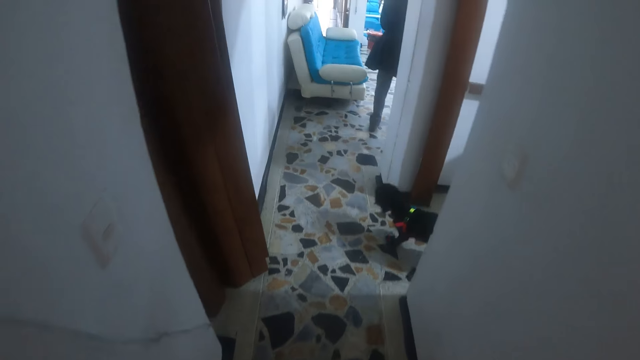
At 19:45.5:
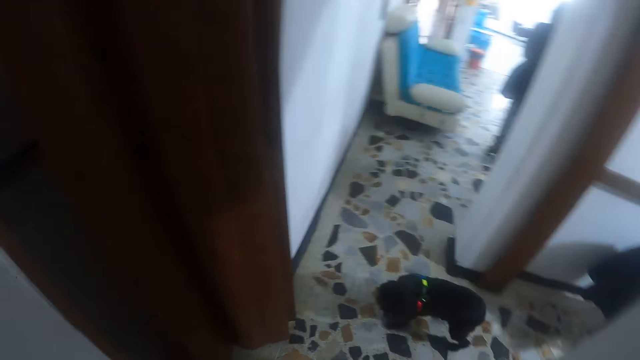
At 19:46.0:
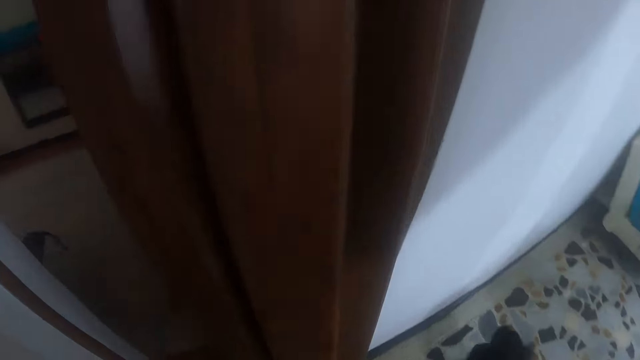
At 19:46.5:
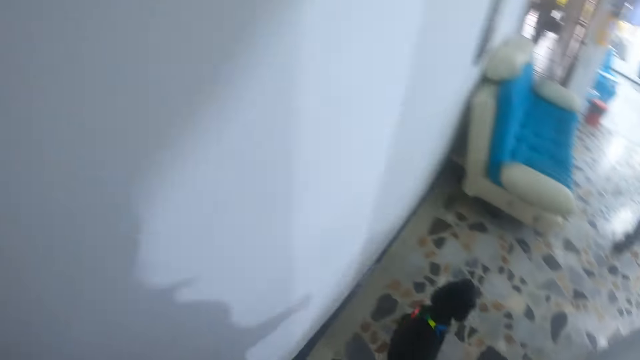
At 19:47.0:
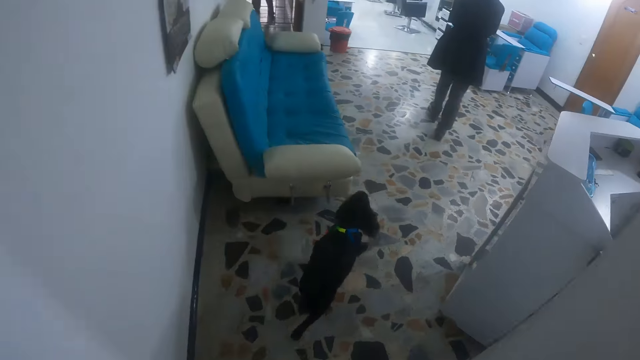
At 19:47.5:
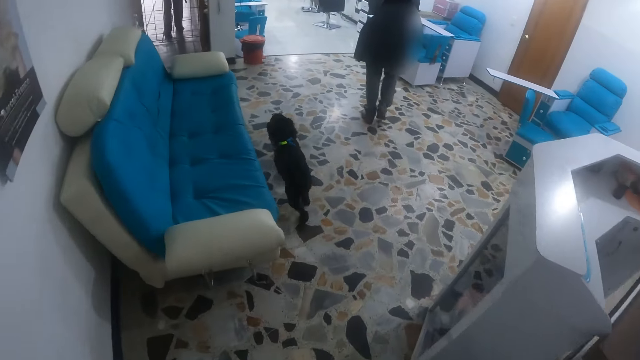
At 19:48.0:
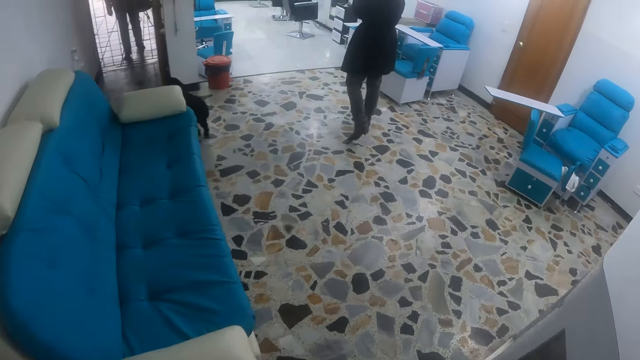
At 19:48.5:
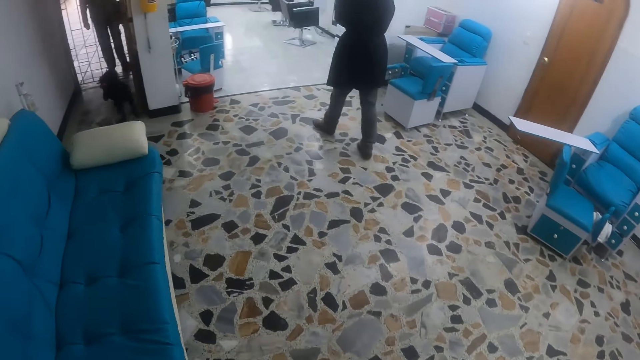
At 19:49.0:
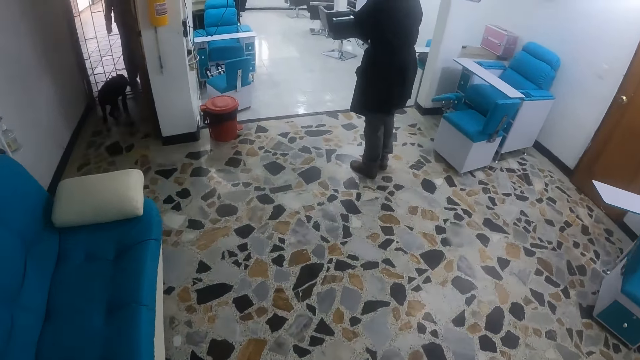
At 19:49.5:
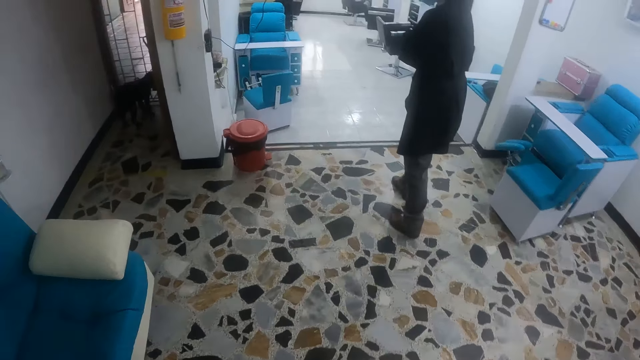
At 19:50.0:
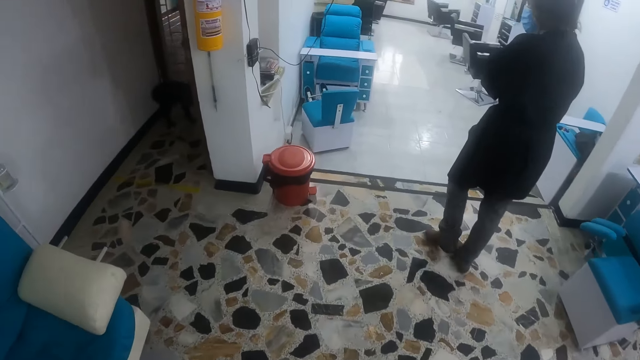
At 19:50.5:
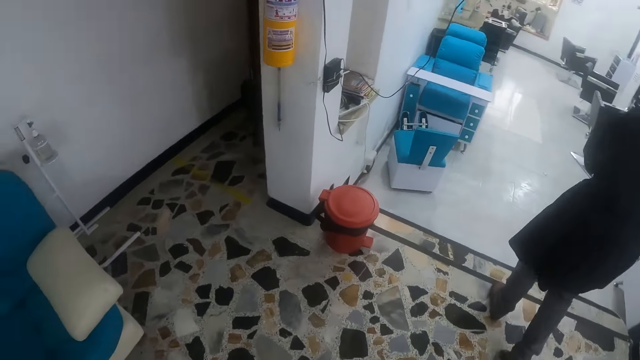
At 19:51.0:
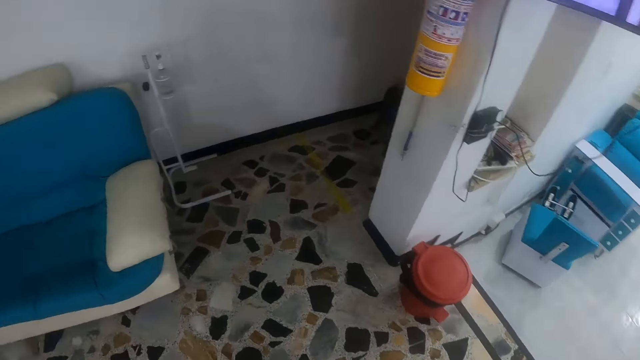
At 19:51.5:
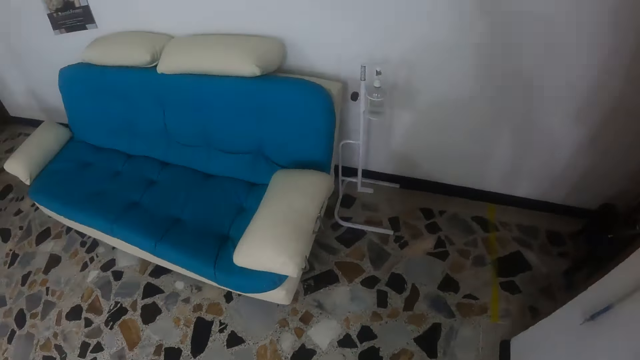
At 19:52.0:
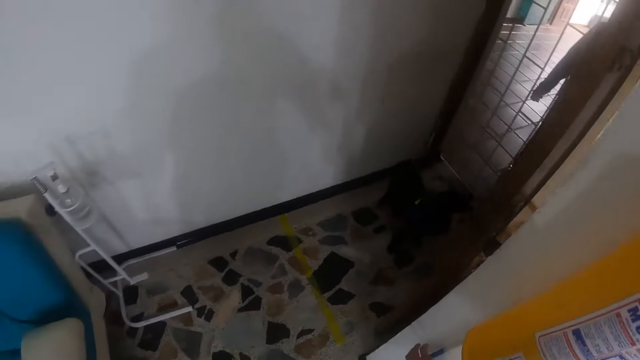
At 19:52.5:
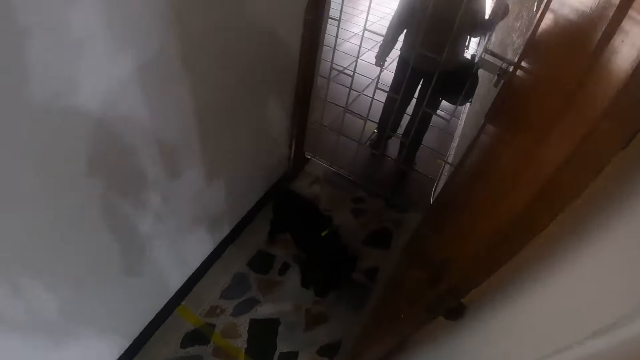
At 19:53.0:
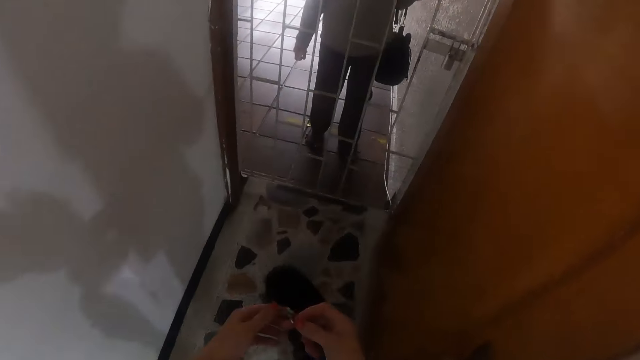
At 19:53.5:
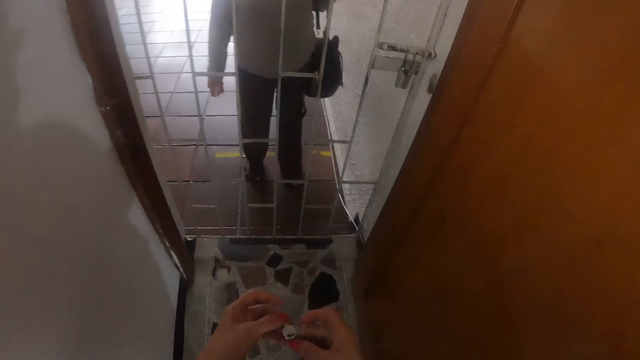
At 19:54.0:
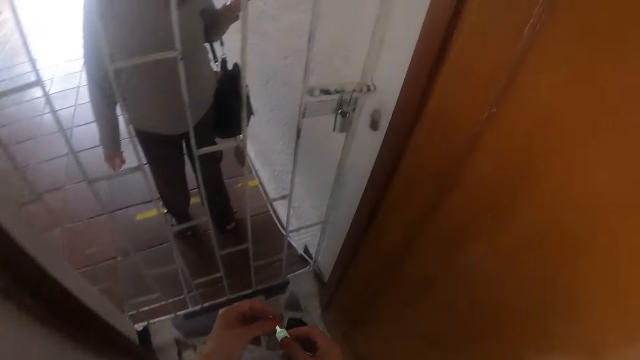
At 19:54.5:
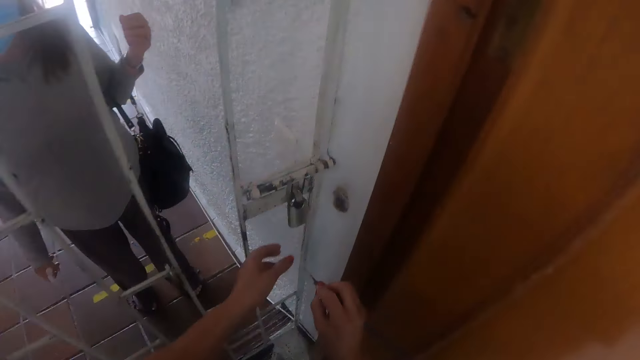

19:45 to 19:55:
The camera wearer examines a set of keys in both hands.

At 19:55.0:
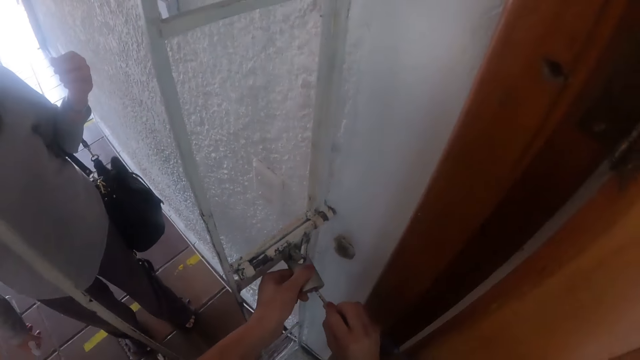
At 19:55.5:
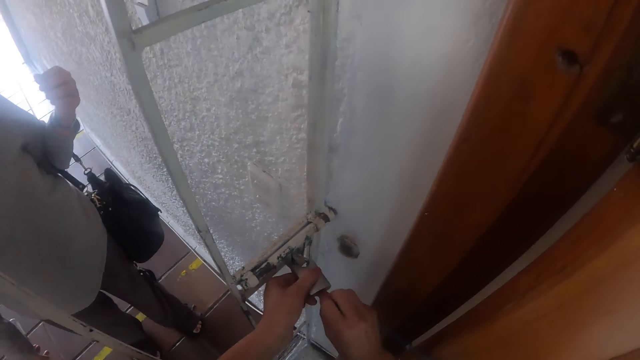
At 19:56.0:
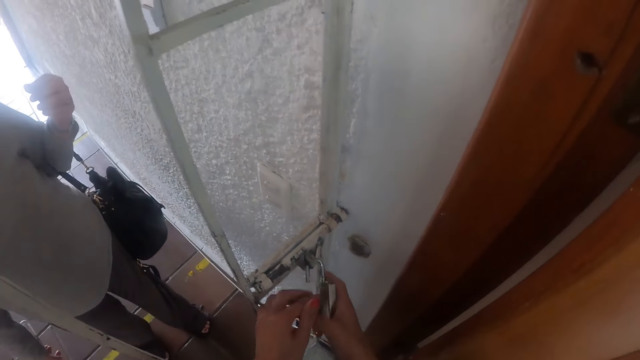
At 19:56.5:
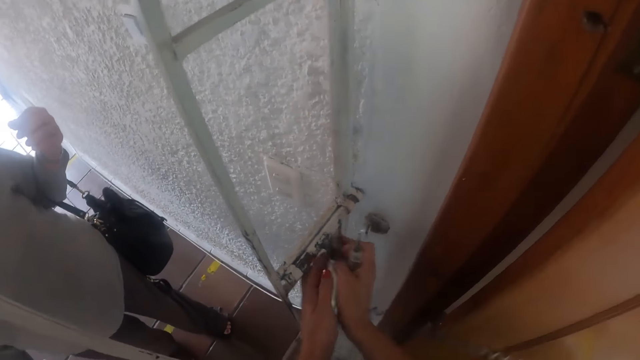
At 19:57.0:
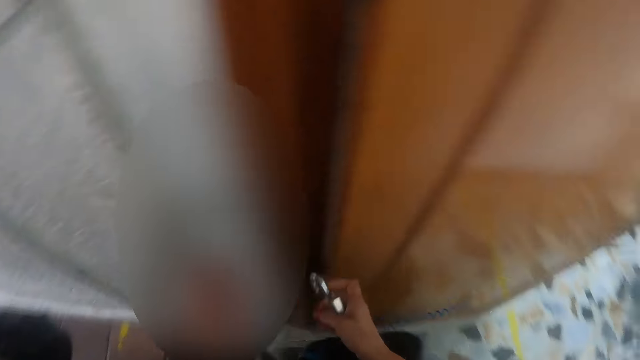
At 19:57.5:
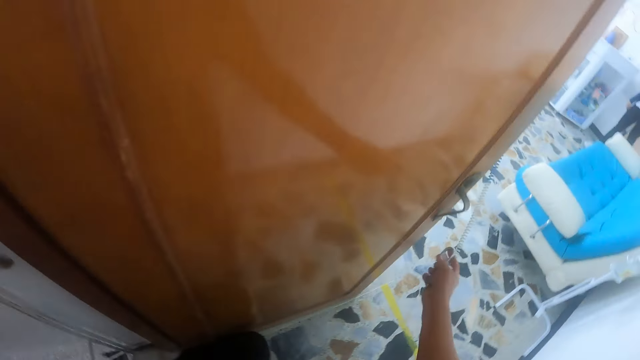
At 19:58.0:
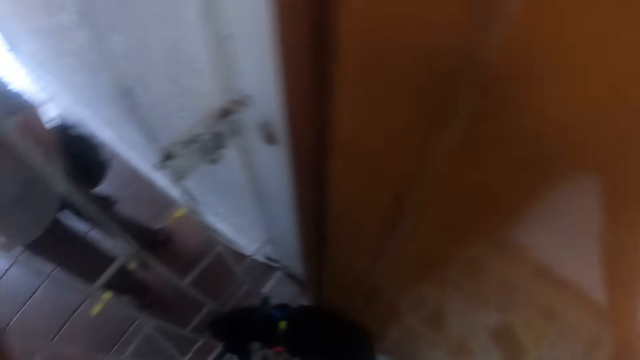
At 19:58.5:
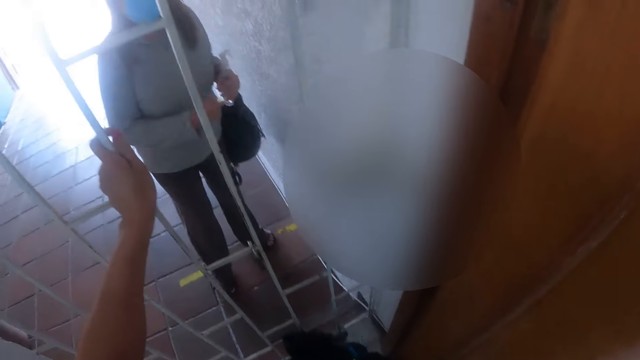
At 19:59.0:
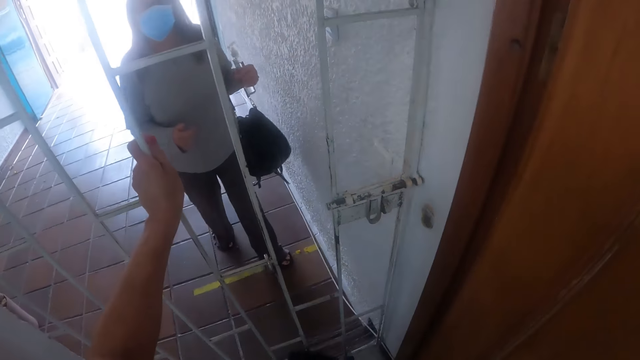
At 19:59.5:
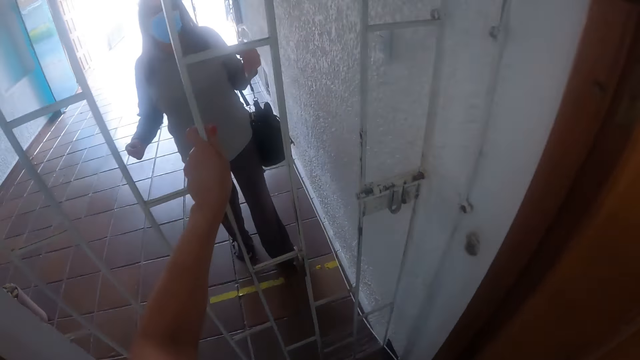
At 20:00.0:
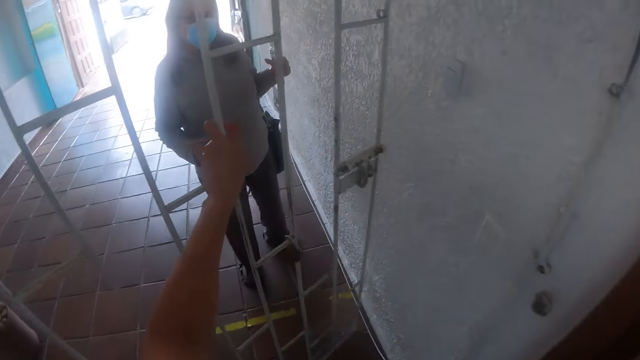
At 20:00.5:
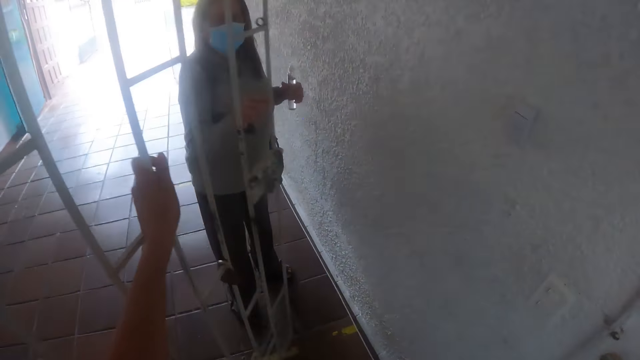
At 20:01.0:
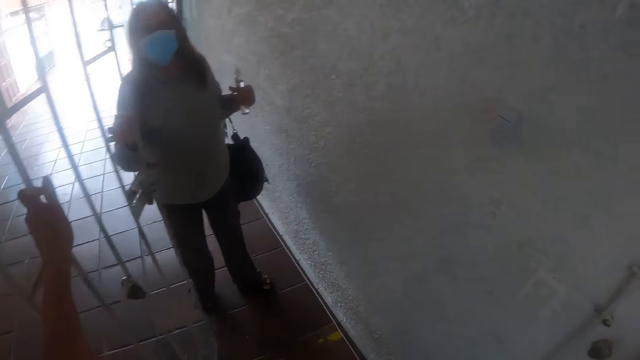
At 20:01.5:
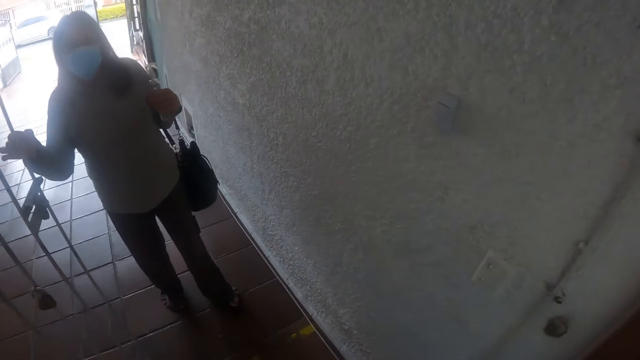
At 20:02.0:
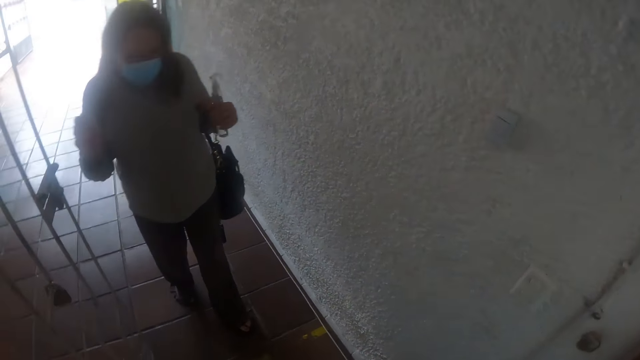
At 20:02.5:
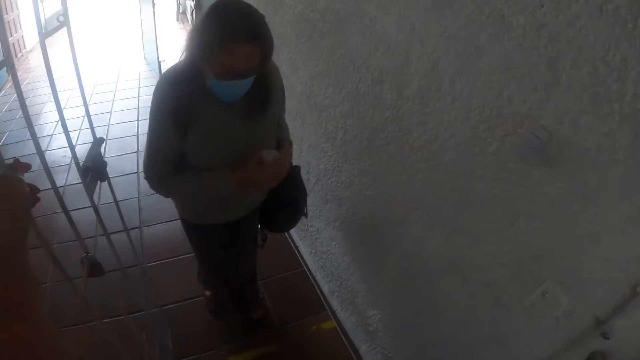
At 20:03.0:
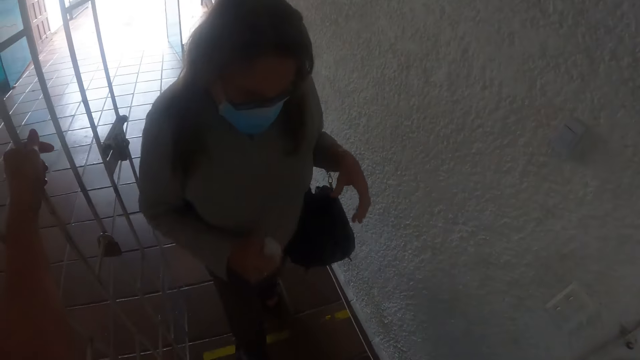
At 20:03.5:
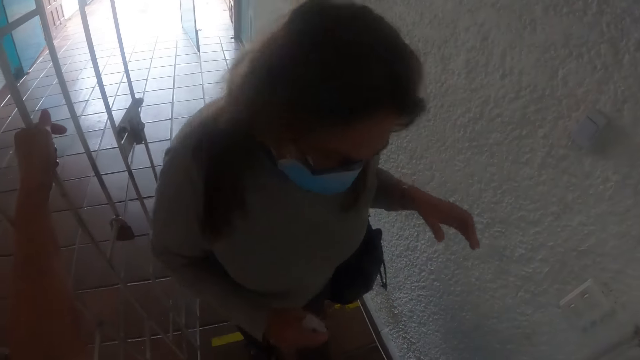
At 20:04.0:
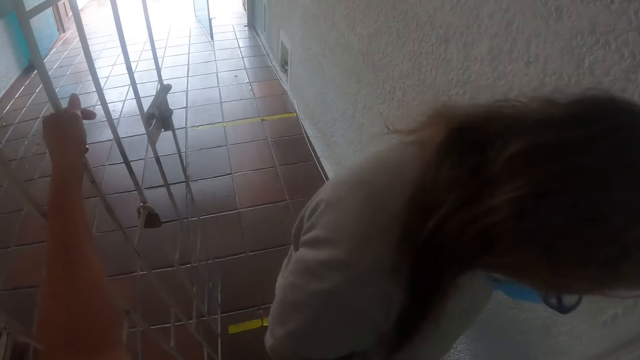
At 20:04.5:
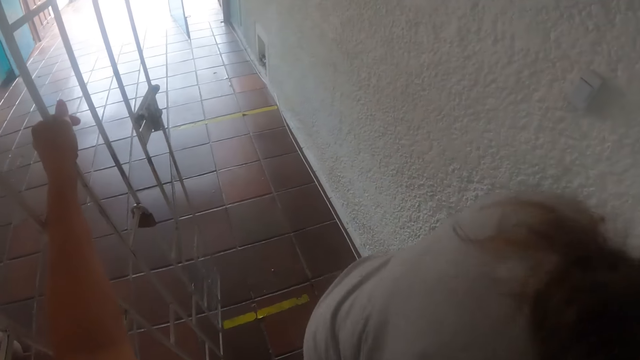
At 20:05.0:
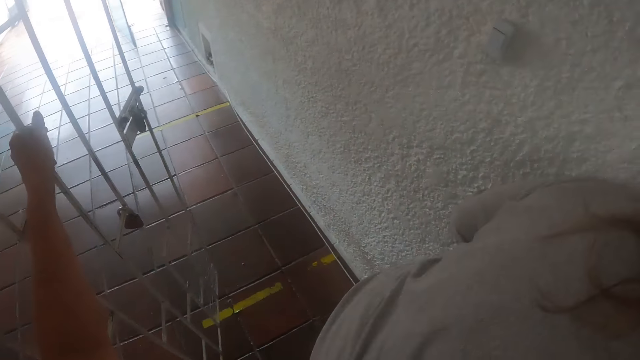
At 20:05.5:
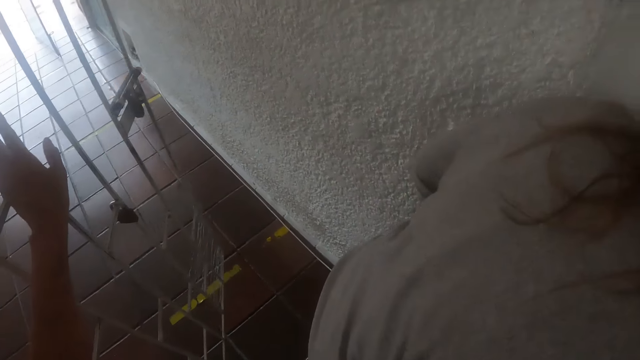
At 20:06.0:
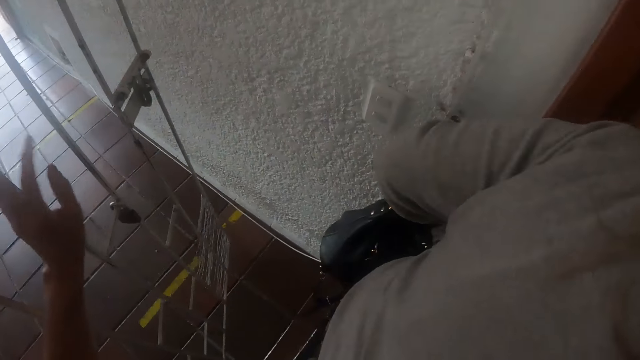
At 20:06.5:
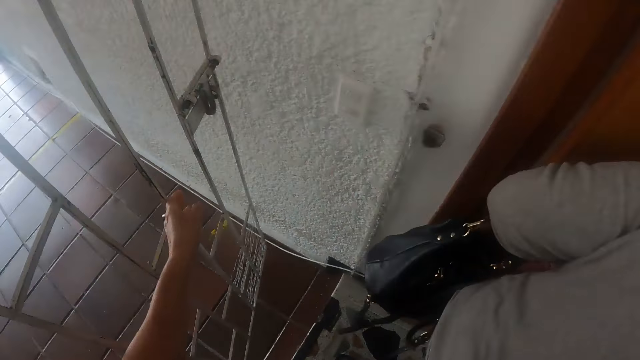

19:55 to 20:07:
The camera wearer opens a padlock with the key in her right hand. She unbolts a gate with both hands. She hooks the padlock on a door handle with her right hand. She opens the gate with her left hand. A woman walks inside the room. The woman passes a hand sanitizer from her left hand to her right hand. The camera wearer pulls the gate with her right hand.
